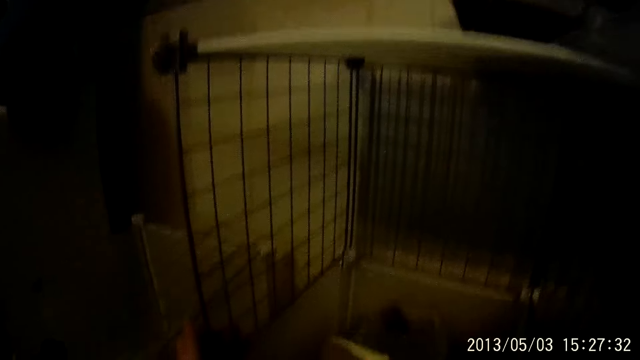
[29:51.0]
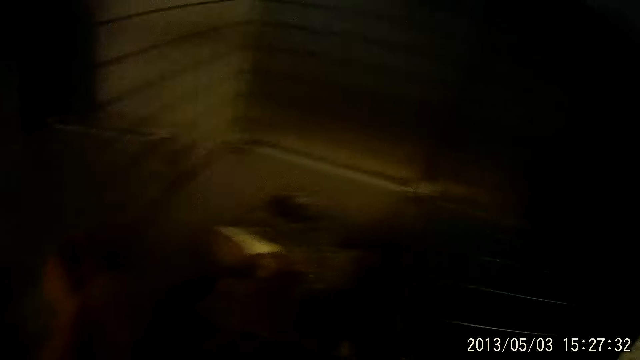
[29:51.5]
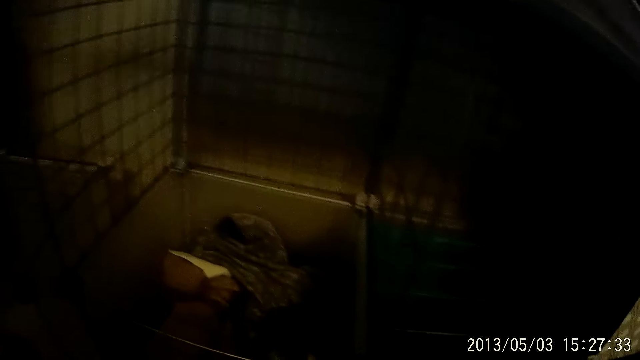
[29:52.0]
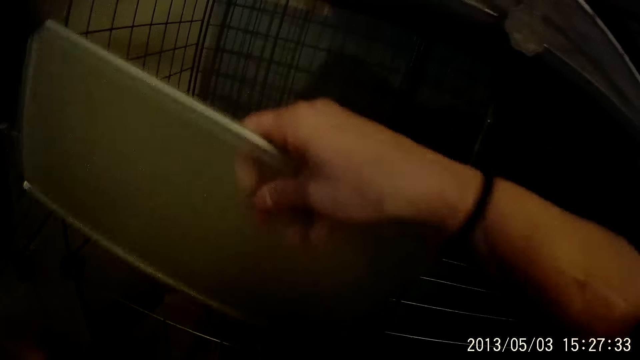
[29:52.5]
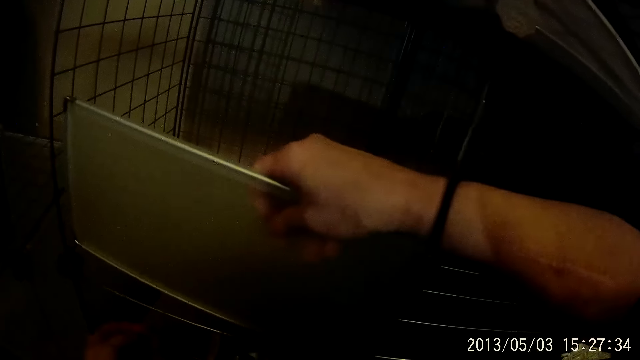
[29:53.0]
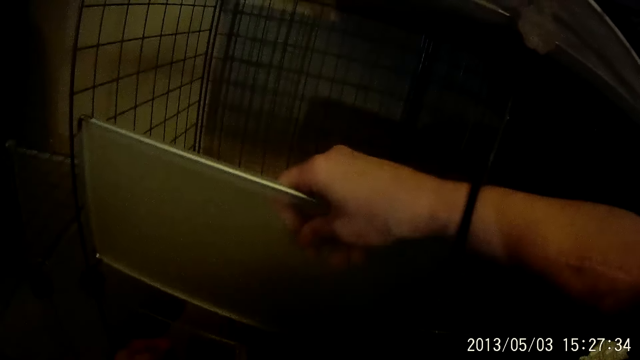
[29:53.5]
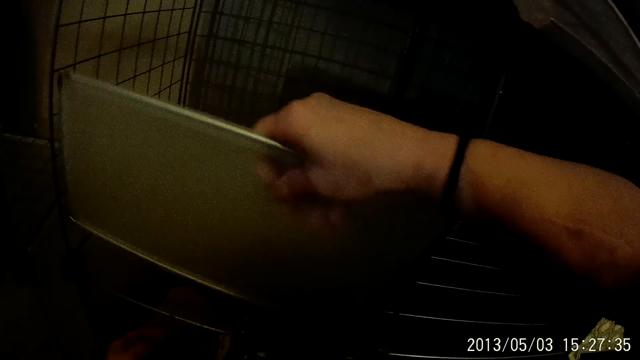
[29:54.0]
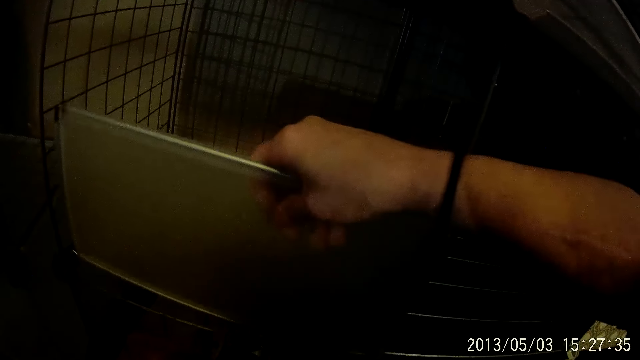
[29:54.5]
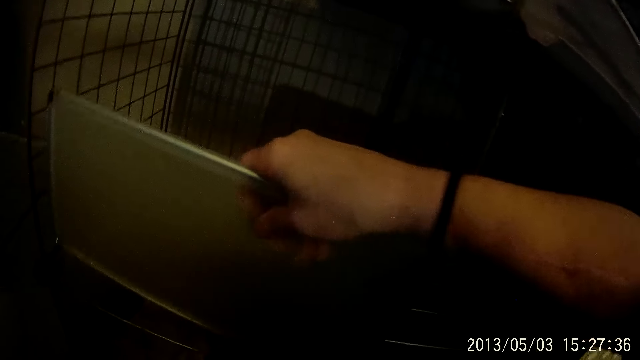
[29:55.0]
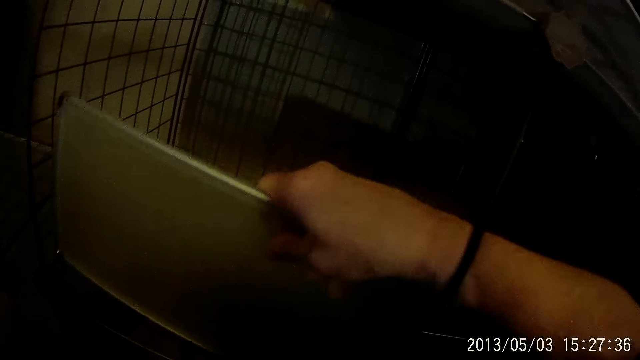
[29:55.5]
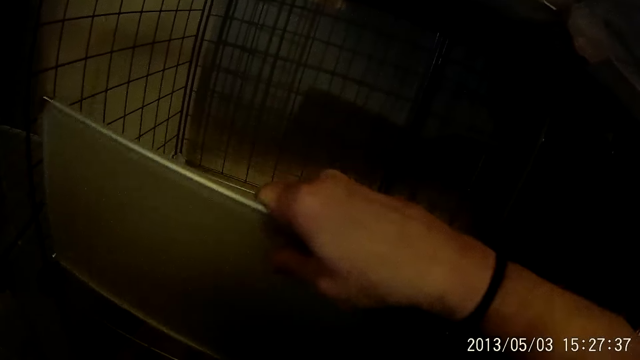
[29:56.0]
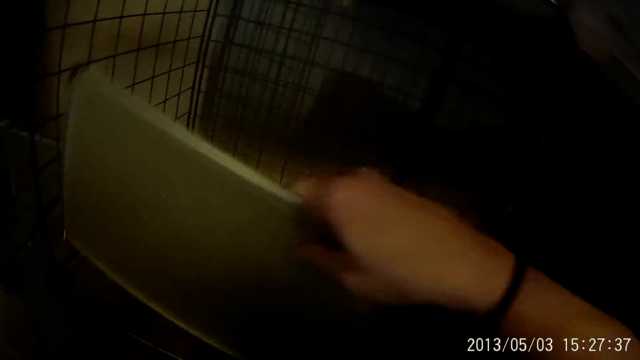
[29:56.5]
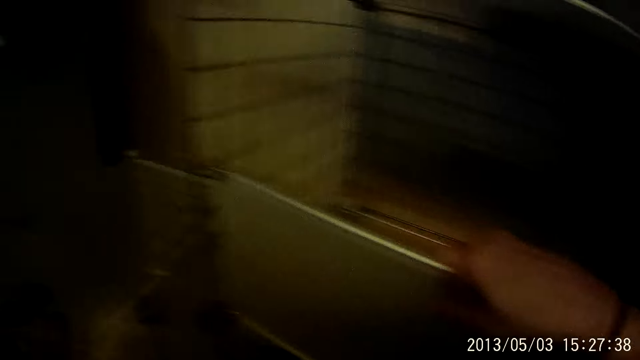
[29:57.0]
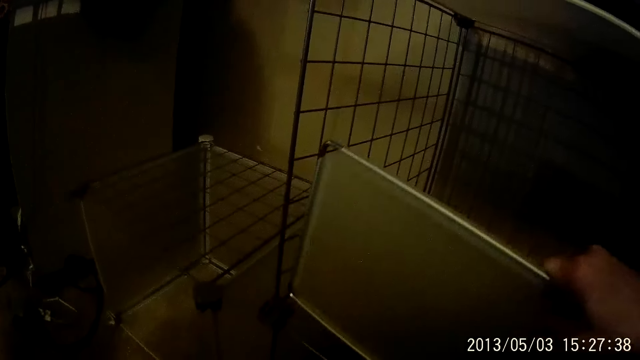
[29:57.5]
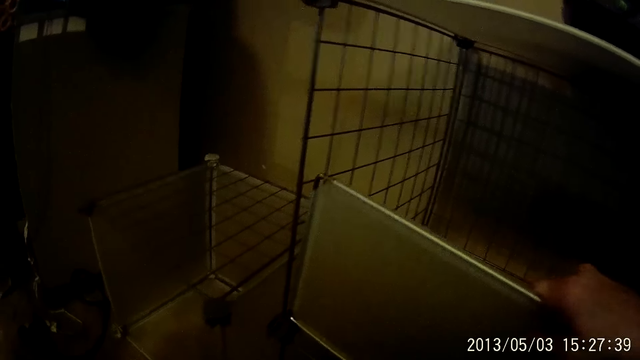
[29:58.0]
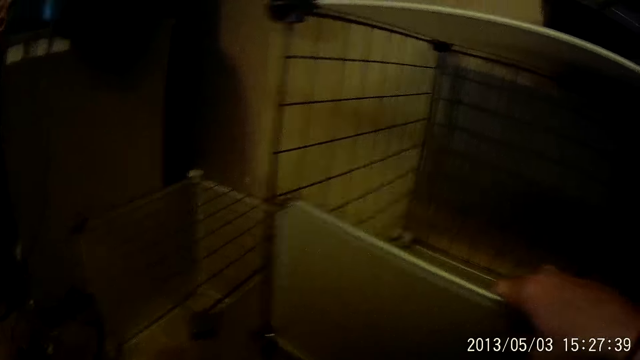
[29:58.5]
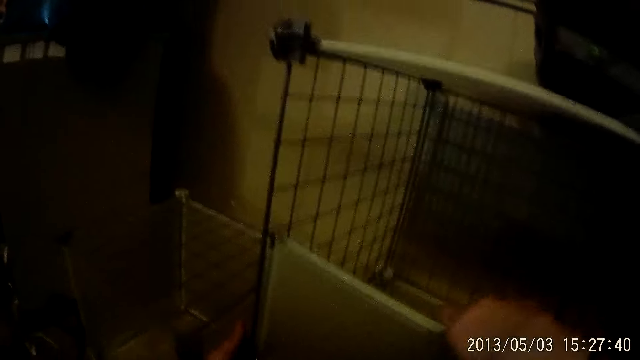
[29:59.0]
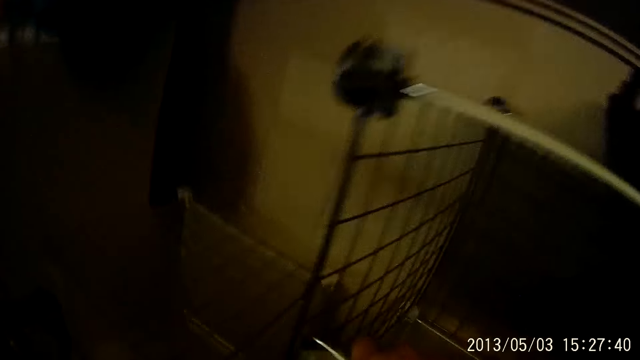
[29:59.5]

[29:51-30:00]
The camera wearer lifts the shelf's cover. She fixes the plastic to the metal rack with her right hand.
